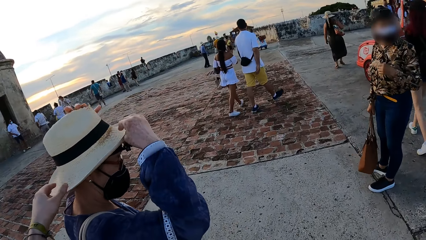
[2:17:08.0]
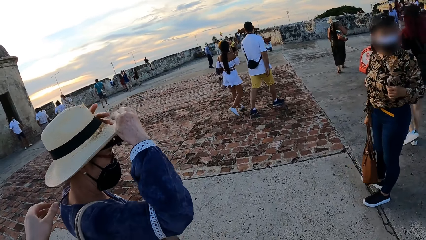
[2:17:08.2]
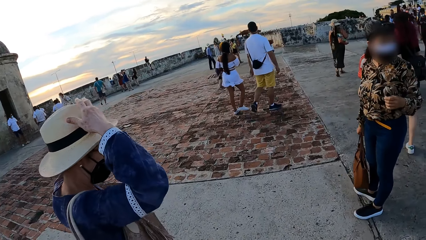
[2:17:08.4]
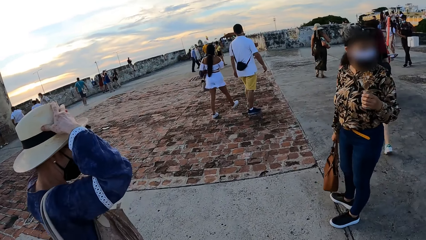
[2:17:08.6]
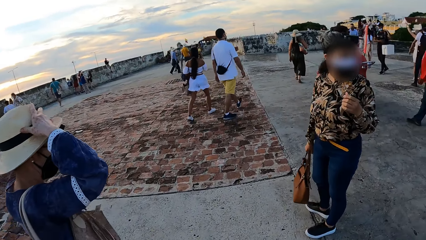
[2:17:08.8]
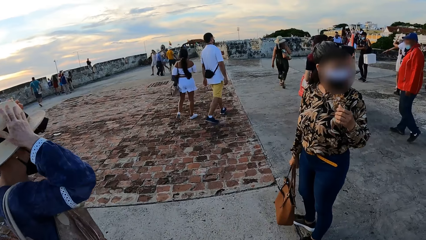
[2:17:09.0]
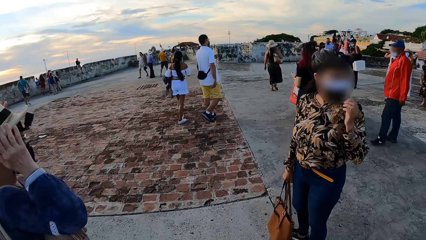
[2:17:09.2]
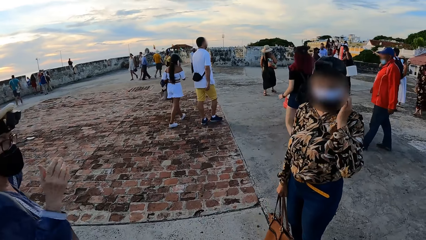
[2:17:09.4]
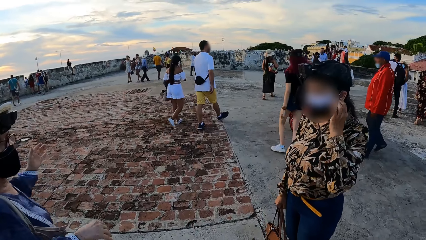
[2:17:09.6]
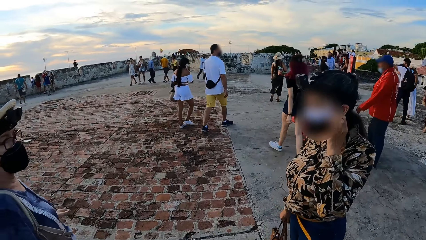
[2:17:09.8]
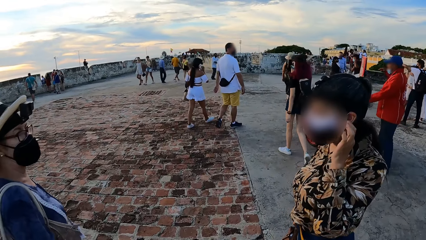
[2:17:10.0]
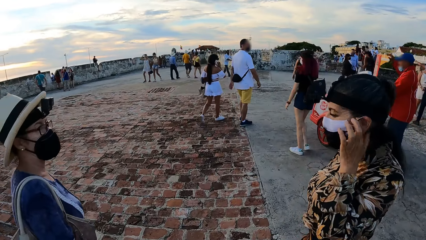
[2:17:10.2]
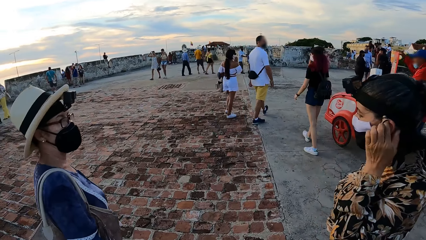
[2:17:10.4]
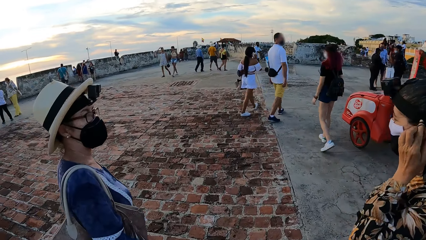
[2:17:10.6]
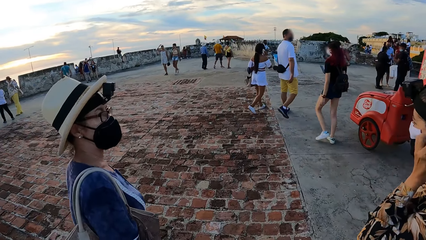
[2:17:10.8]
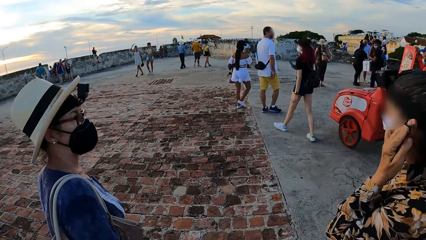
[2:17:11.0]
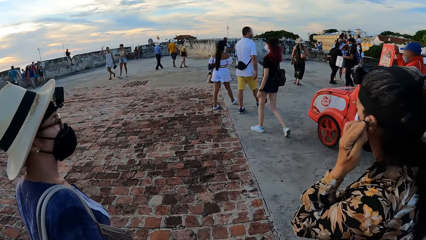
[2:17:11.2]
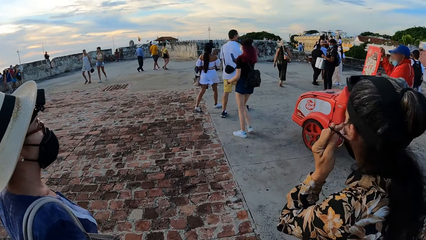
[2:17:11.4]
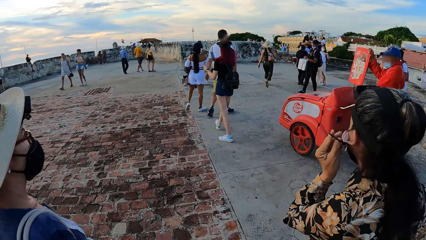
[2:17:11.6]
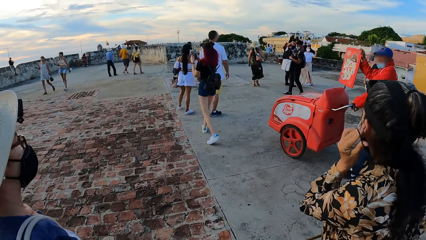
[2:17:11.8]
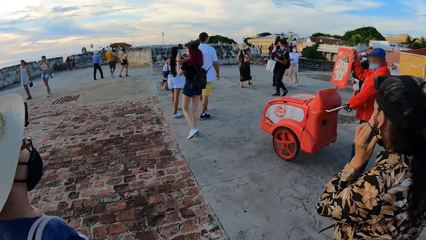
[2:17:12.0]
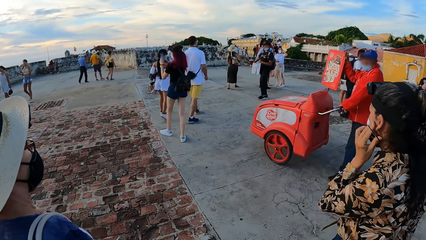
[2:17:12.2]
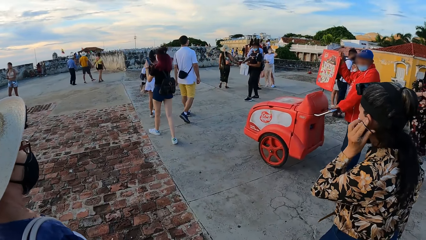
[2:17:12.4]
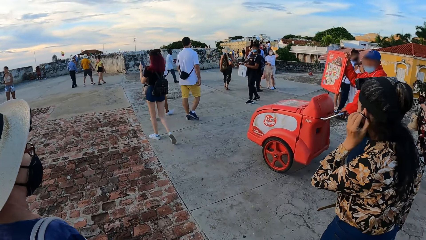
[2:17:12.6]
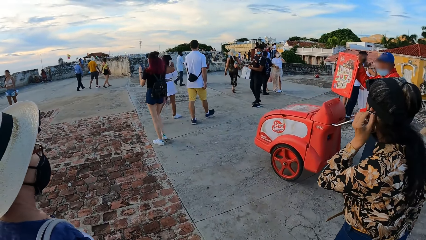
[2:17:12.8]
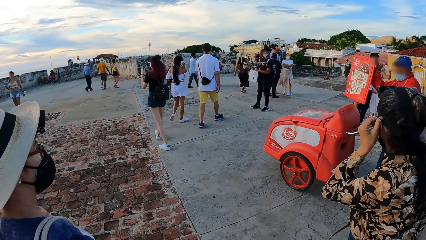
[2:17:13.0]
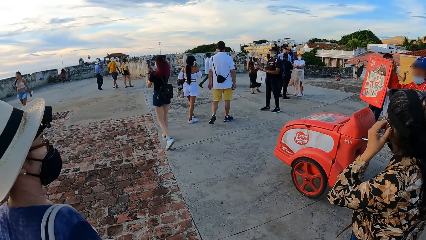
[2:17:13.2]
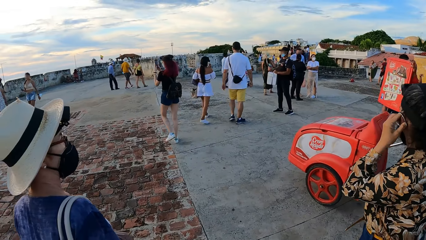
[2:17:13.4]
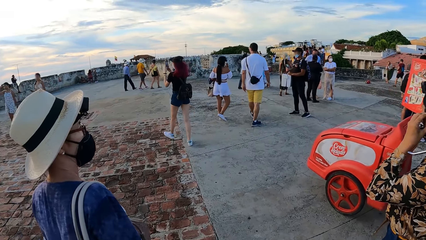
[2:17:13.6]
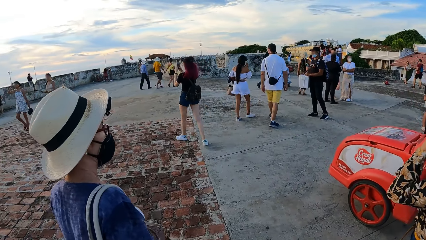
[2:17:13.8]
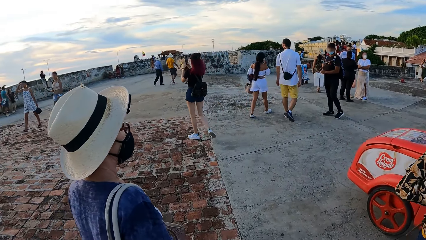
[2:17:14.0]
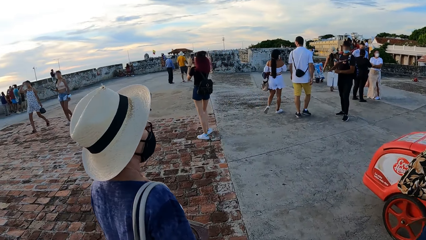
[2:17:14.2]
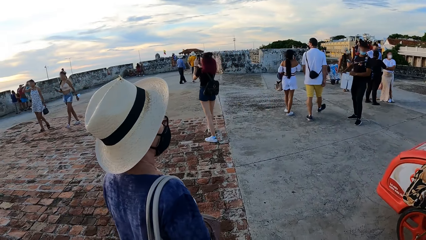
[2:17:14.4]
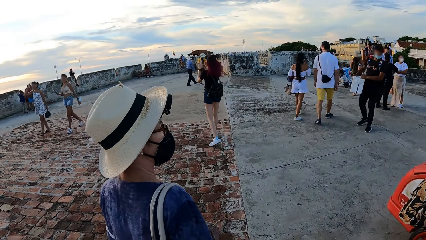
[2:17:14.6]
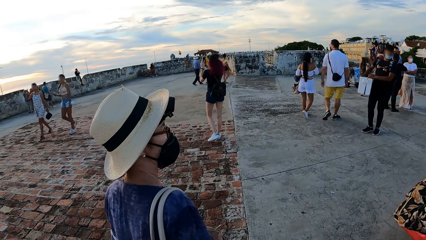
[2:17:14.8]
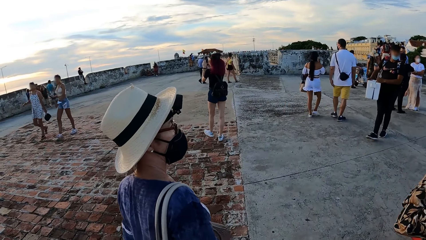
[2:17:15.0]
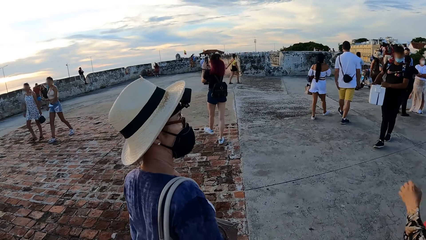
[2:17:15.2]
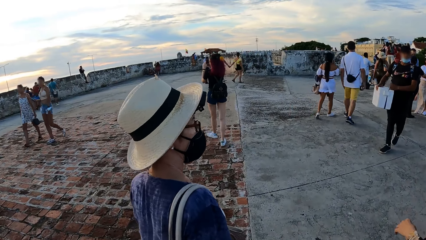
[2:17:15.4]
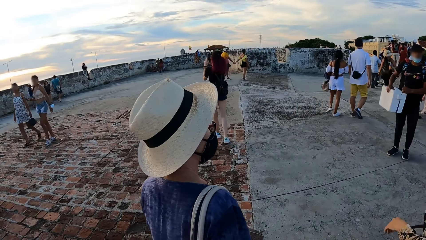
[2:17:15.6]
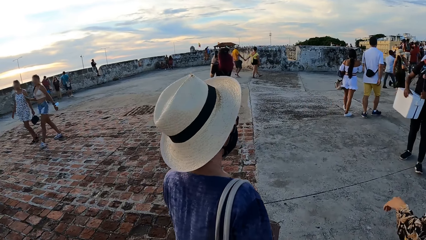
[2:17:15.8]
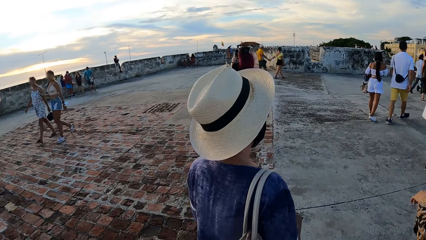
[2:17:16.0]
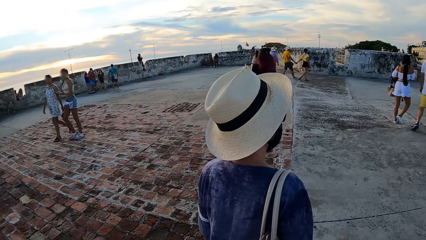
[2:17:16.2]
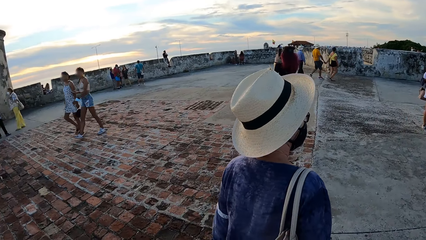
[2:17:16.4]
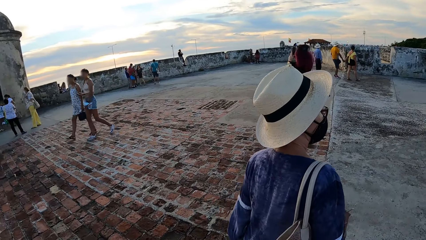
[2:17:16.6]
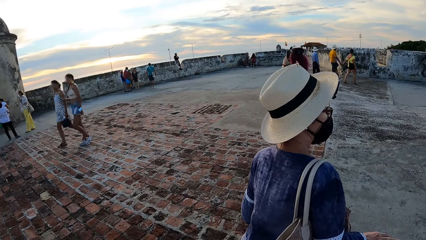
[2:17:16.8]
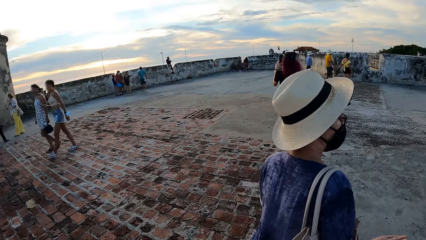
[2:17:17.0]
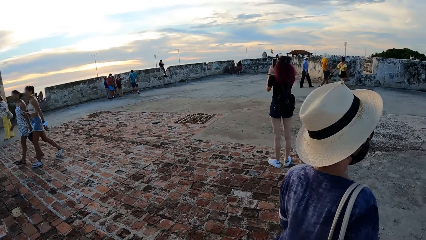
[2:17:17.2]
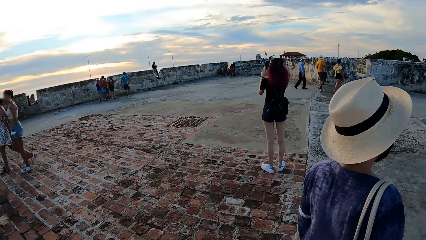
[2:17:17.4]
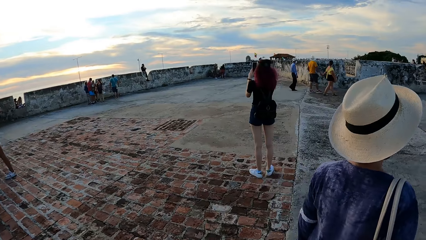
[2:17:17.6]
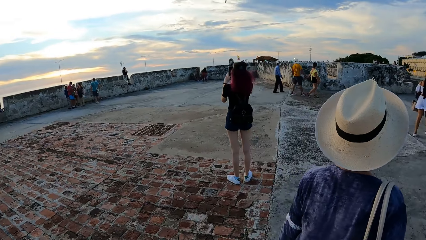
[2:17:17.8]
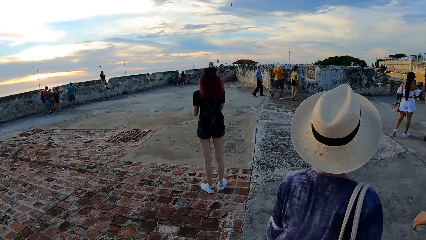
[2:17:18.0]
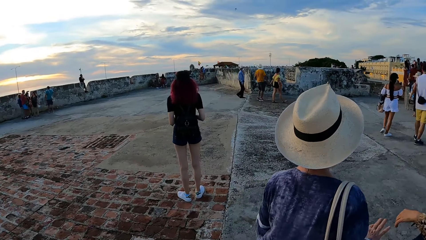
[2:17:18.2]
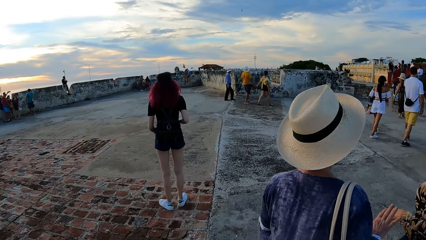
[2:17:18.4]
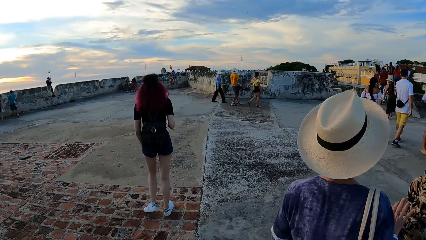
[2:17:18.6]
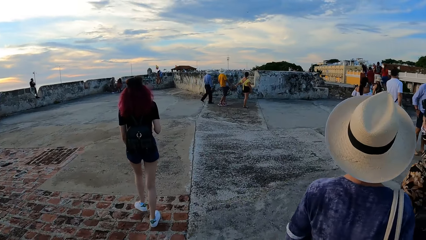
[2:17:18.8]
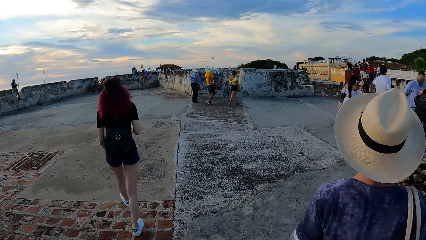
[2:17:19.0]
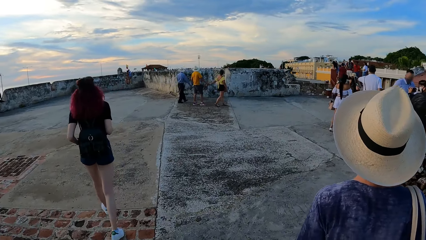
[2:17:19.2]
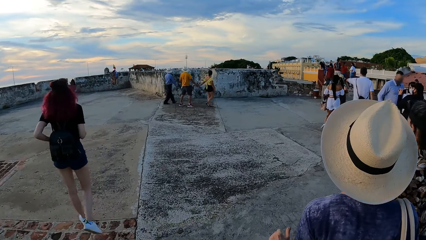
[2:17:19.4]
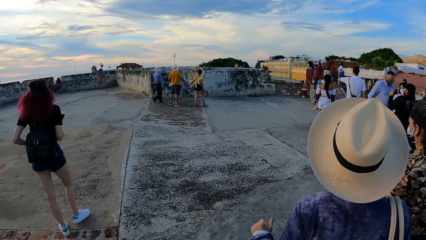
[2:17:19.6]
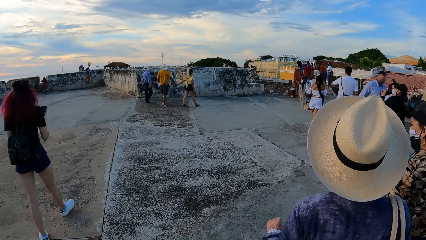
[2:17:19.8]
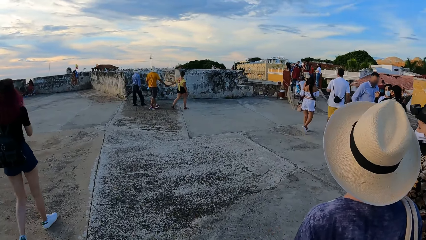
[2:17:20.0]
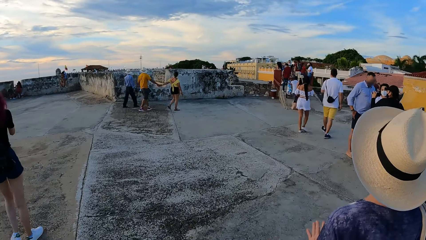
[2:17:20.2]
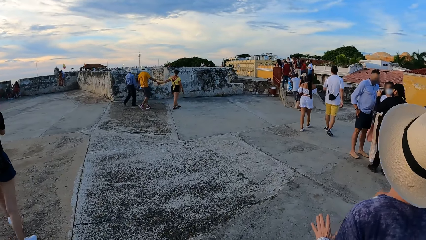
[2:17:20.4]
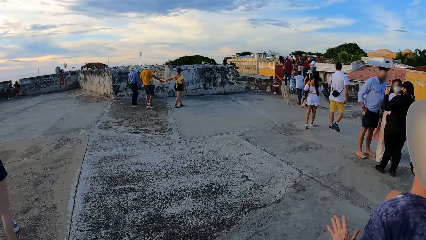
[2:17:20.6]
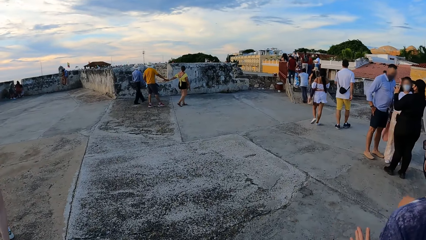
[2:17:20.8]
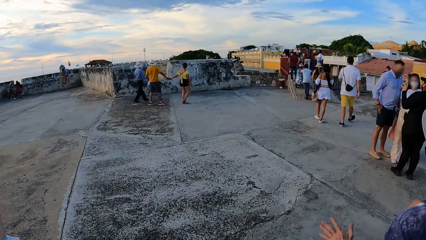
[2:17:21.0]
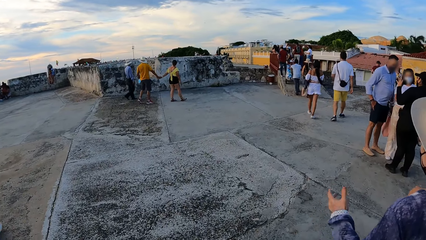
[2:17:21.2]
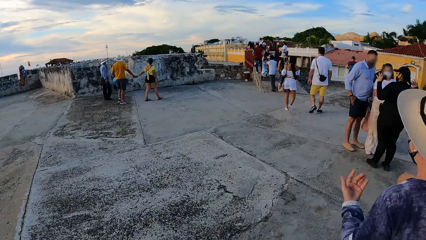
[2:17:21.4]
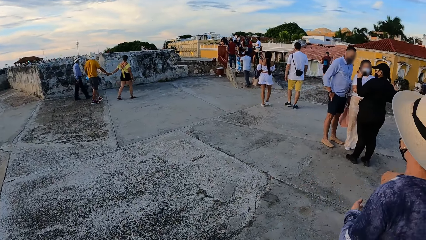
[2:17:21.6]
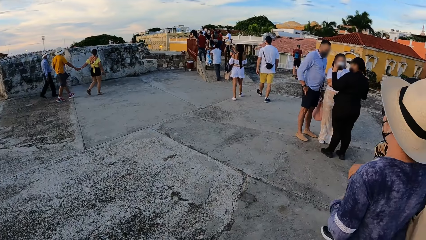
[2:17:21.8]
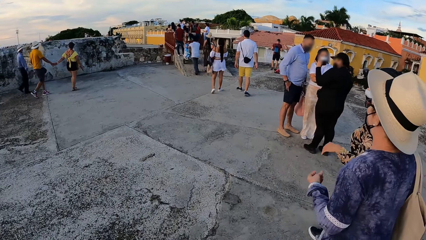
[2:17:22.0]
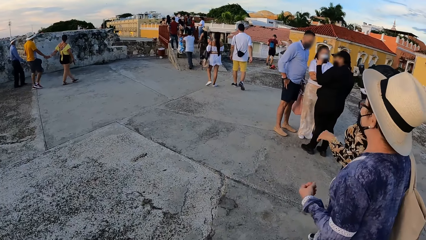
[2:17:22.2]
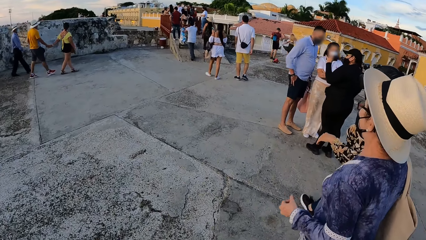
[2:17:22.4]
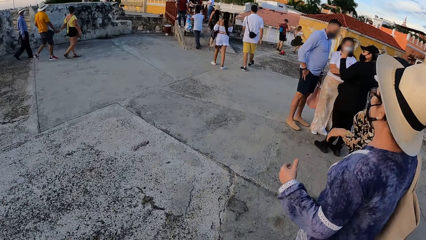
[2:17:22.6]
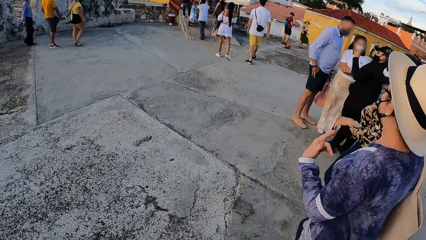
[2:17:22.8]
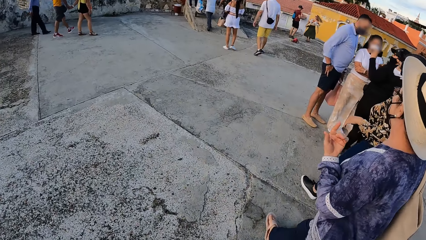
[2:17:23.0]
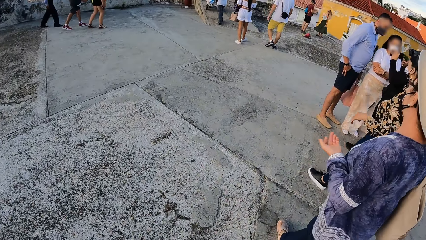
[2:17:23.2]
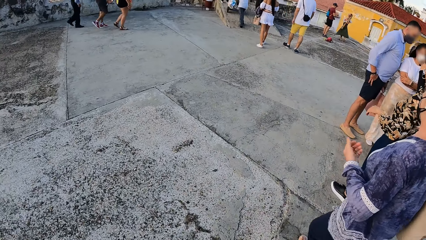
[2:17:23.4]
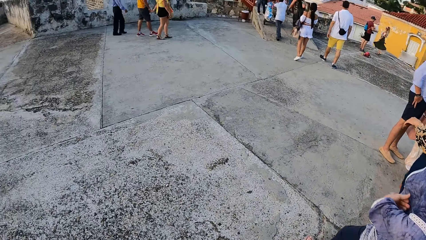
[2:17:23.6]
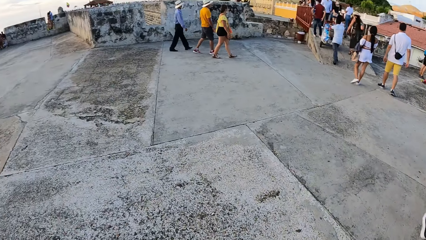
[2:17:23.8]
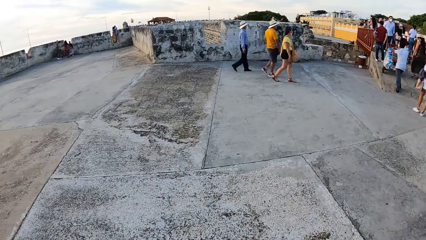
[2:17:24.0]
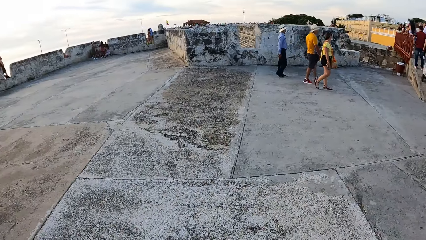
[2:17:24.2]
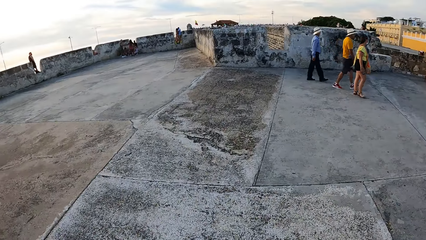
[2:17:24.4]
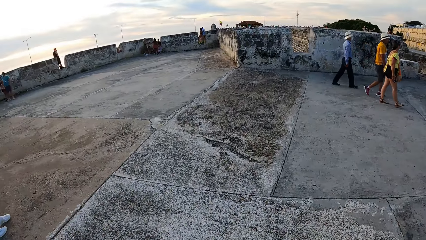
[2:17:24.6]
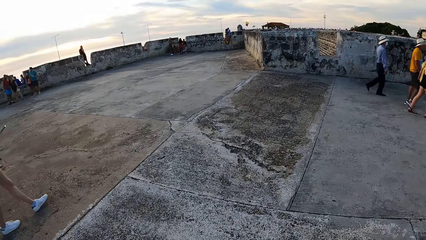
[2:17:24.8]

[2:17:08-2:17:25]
A woman adjusts the hat on her head with both hands. The camera wearer removes his left hand from the hat on the woman's head. Another woman adjusts the face mask on her face with her left hand. She walks in the walkway. A woman converses with another woman. A third woman walks away. The first woman walks away. The second woman walks away. The camera wearer walks away. A woman walks in the walkway.
